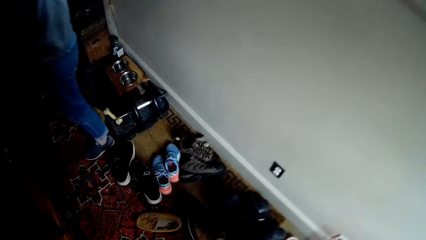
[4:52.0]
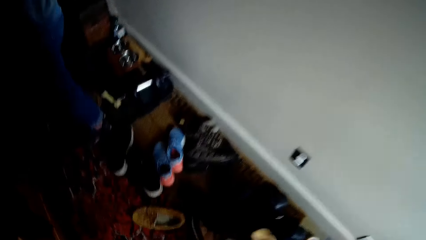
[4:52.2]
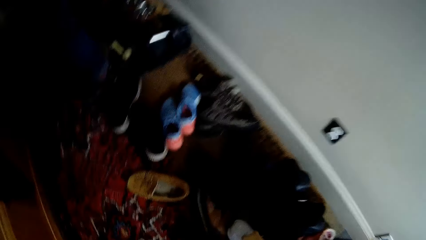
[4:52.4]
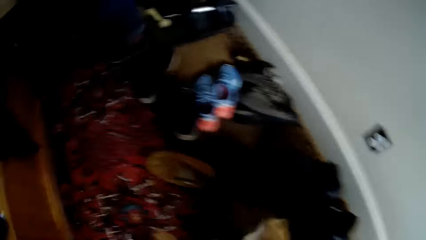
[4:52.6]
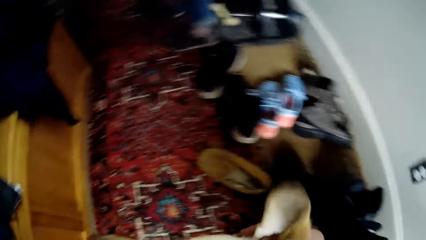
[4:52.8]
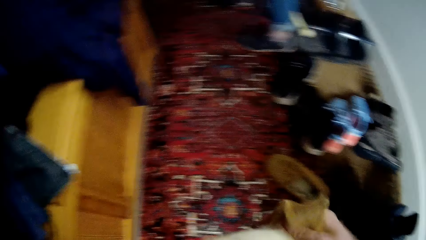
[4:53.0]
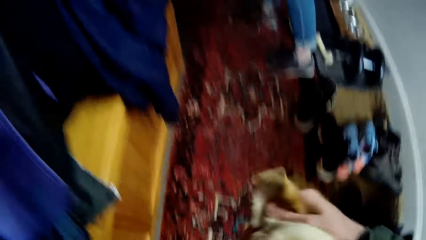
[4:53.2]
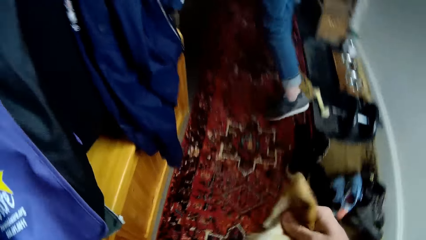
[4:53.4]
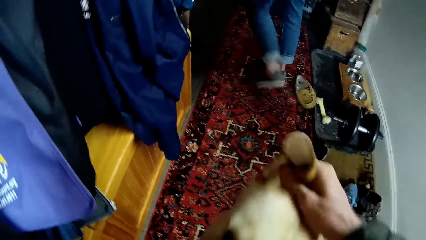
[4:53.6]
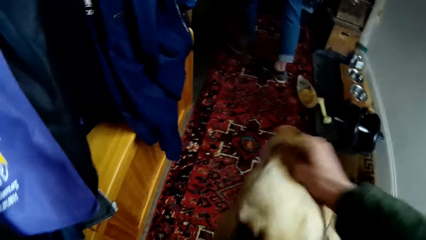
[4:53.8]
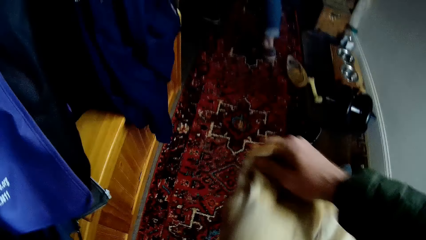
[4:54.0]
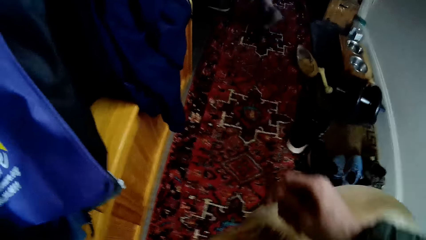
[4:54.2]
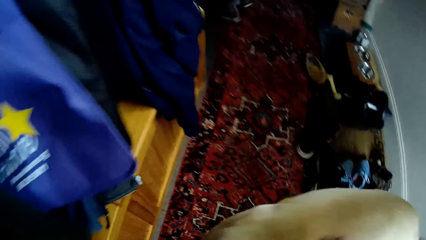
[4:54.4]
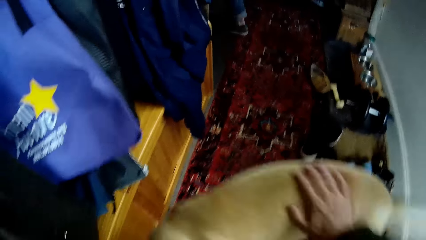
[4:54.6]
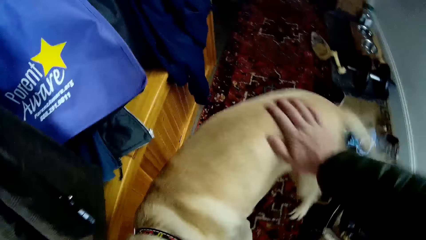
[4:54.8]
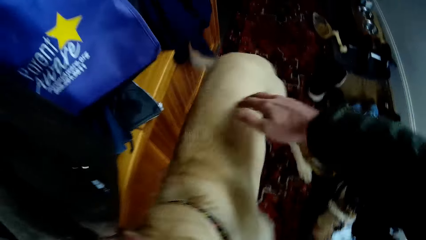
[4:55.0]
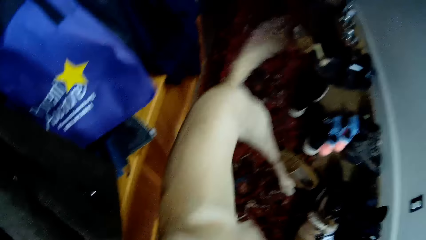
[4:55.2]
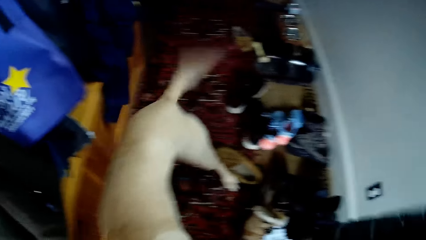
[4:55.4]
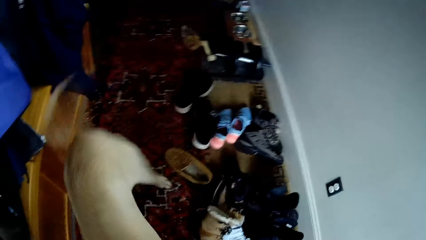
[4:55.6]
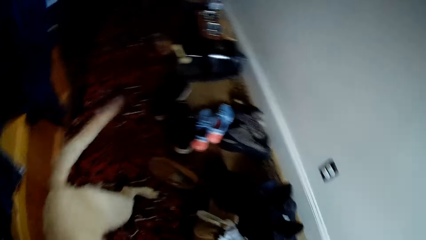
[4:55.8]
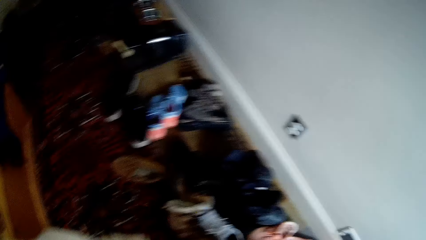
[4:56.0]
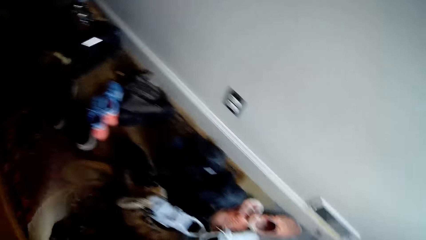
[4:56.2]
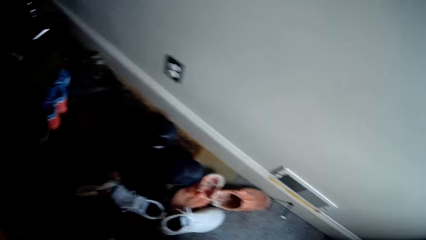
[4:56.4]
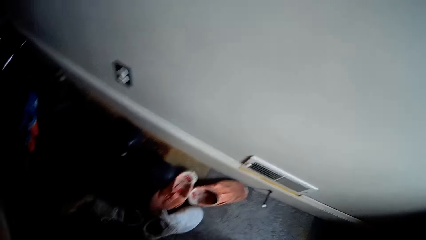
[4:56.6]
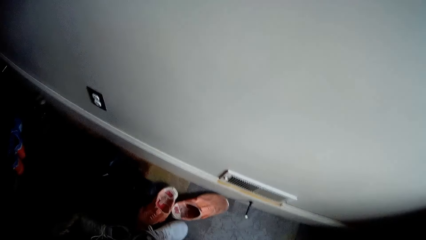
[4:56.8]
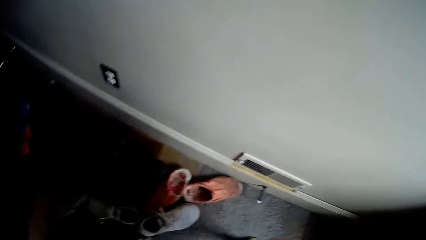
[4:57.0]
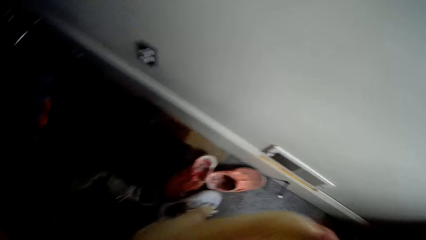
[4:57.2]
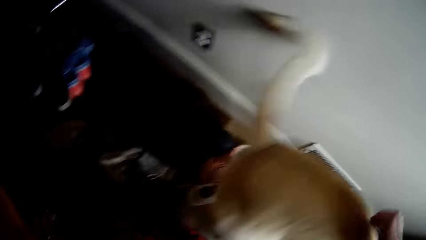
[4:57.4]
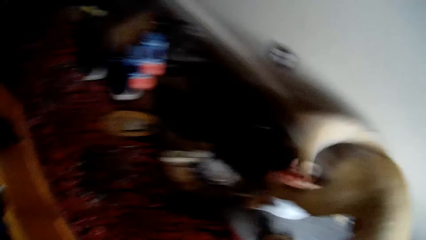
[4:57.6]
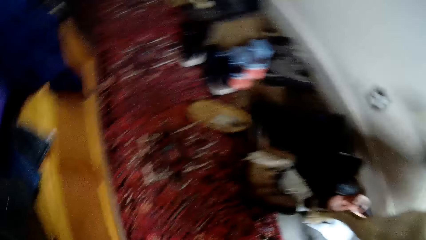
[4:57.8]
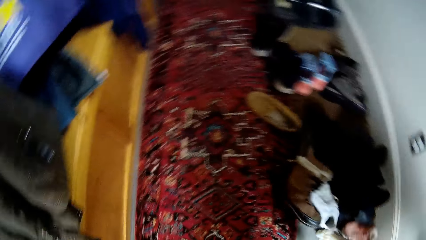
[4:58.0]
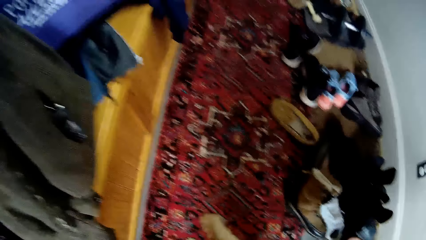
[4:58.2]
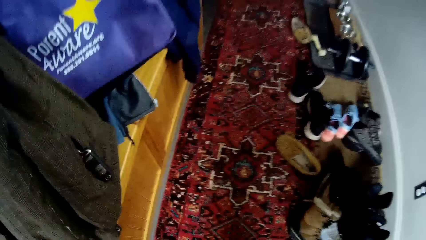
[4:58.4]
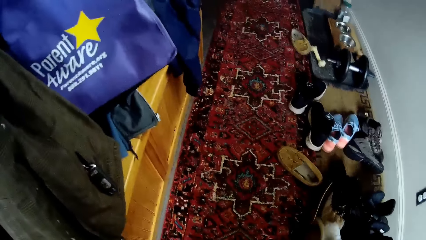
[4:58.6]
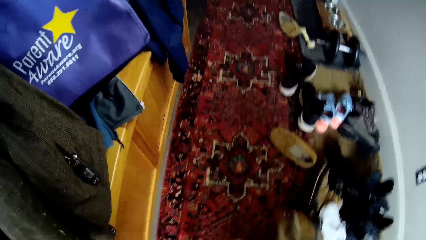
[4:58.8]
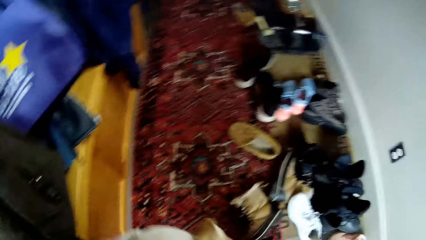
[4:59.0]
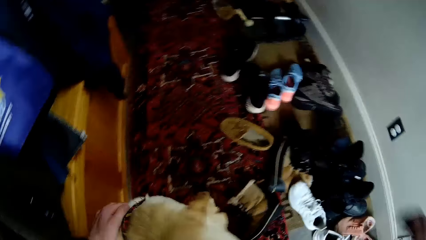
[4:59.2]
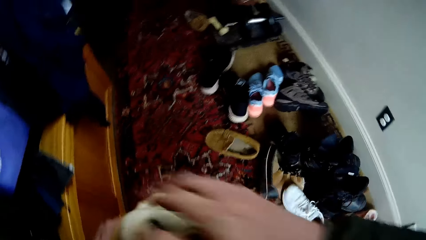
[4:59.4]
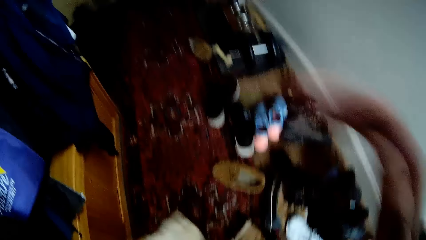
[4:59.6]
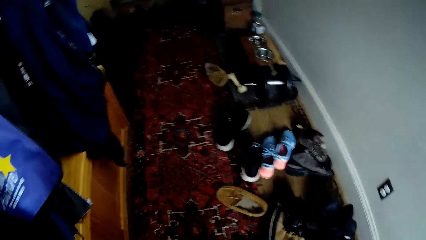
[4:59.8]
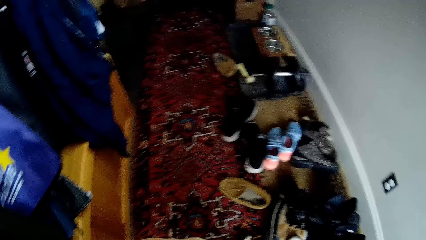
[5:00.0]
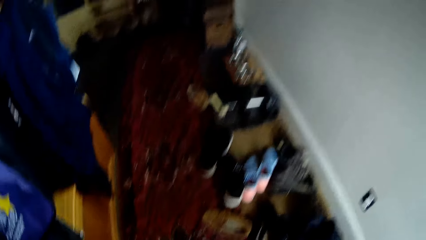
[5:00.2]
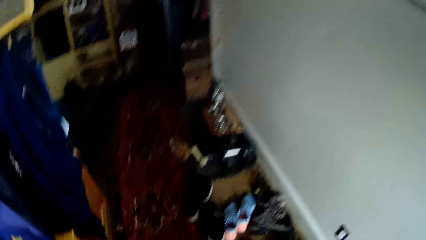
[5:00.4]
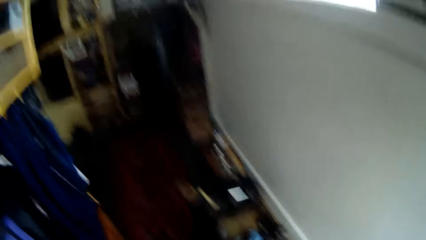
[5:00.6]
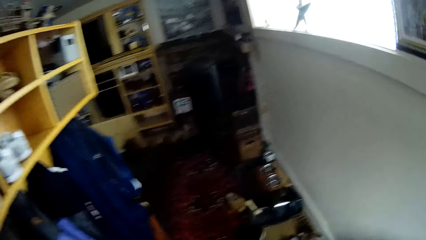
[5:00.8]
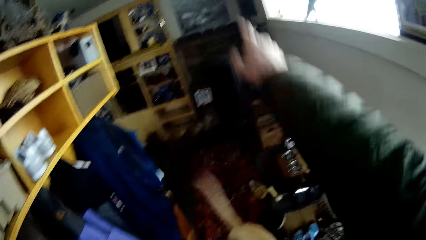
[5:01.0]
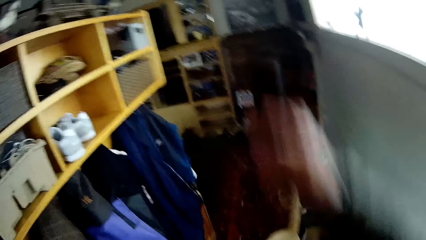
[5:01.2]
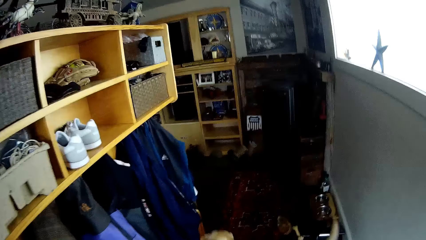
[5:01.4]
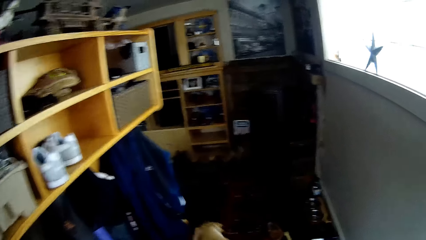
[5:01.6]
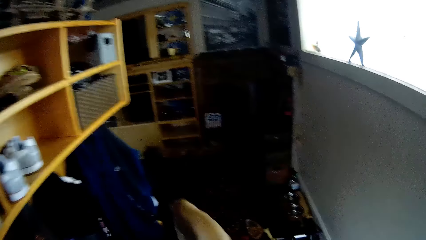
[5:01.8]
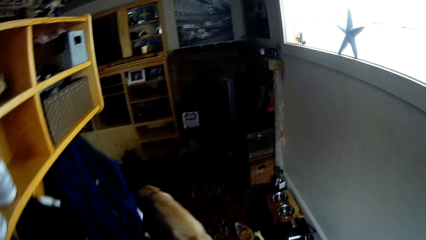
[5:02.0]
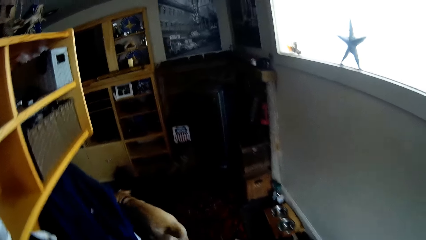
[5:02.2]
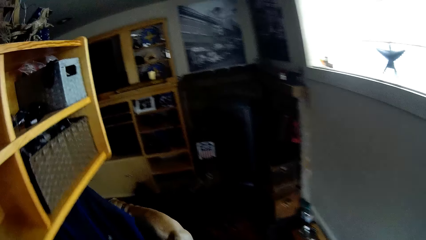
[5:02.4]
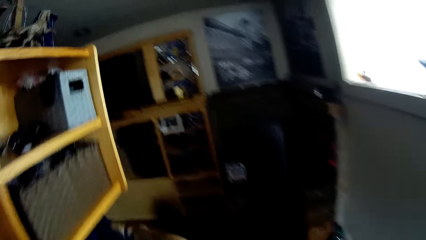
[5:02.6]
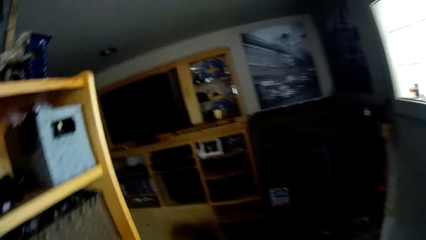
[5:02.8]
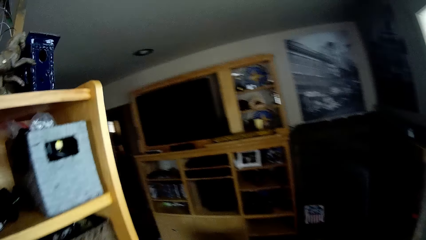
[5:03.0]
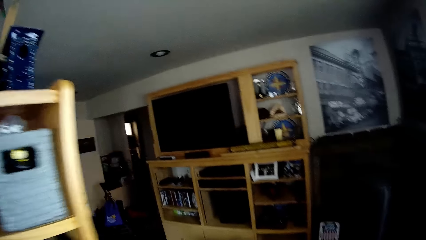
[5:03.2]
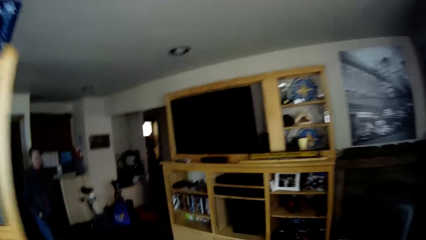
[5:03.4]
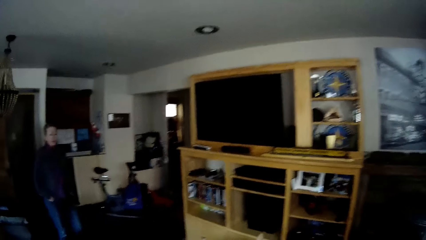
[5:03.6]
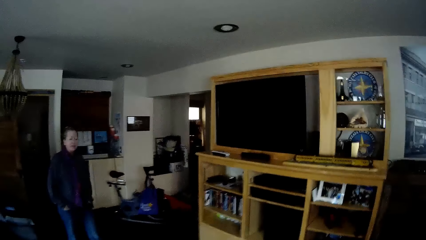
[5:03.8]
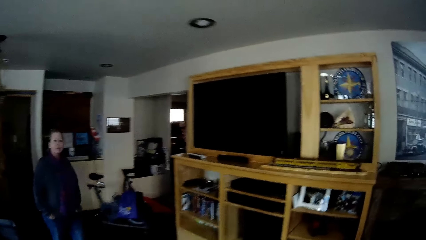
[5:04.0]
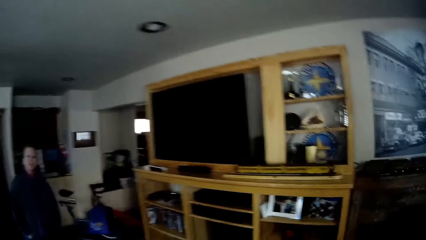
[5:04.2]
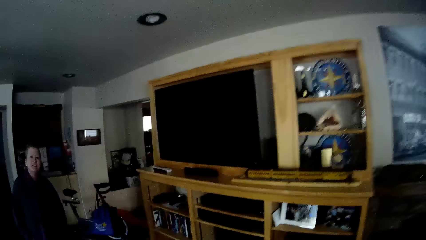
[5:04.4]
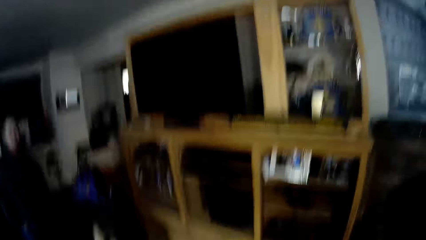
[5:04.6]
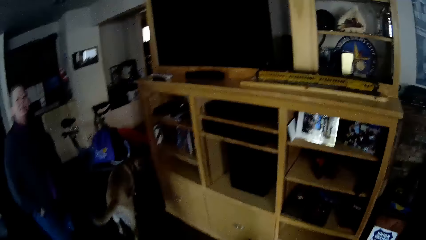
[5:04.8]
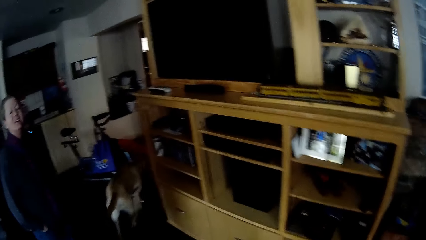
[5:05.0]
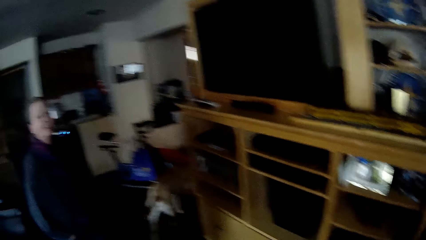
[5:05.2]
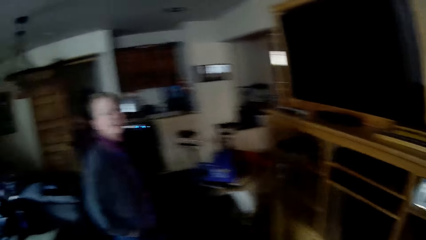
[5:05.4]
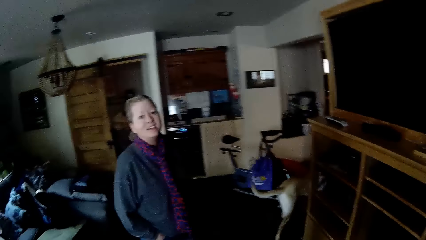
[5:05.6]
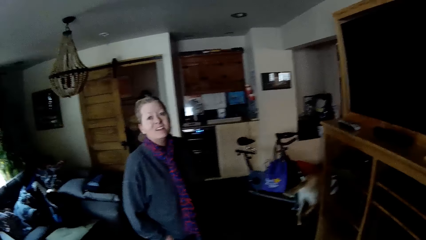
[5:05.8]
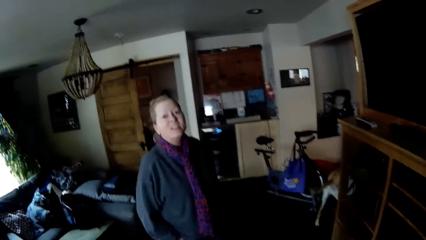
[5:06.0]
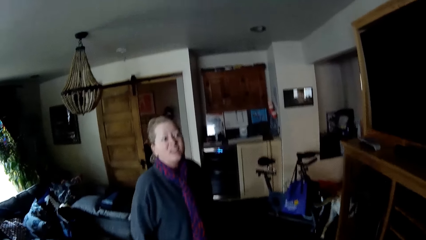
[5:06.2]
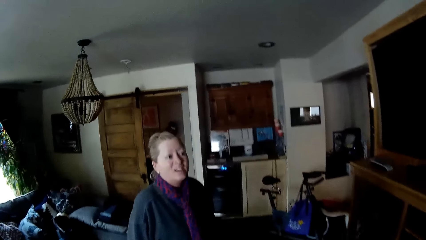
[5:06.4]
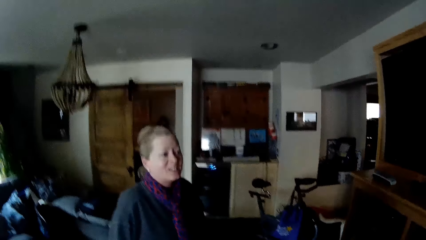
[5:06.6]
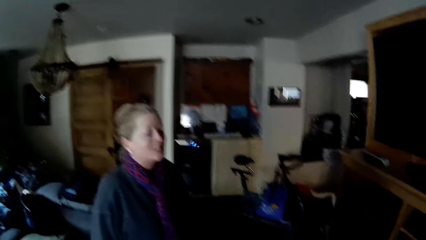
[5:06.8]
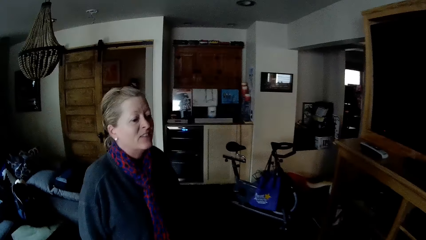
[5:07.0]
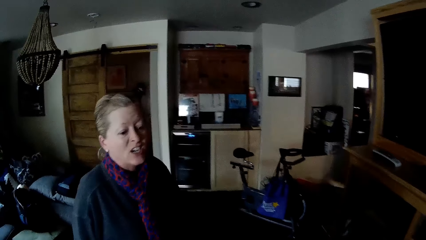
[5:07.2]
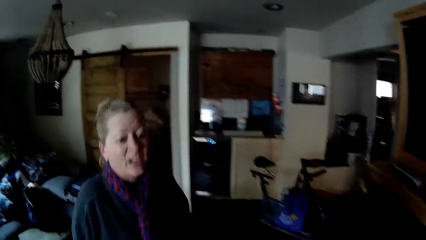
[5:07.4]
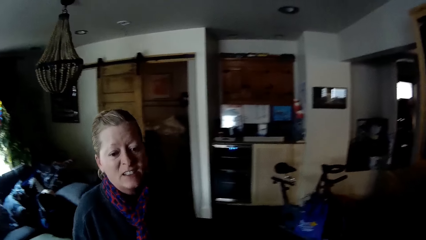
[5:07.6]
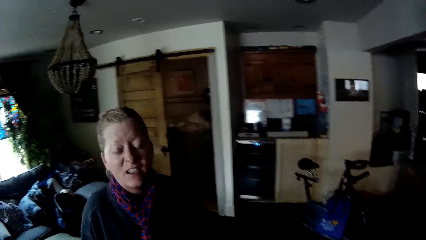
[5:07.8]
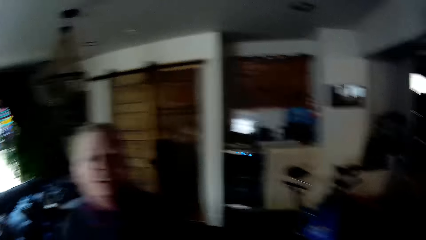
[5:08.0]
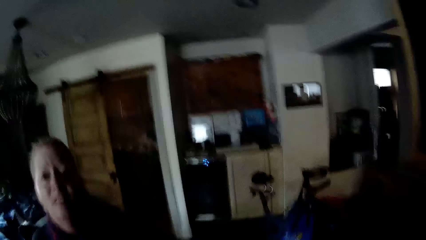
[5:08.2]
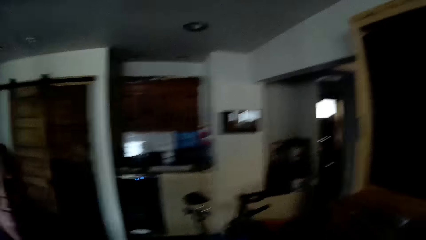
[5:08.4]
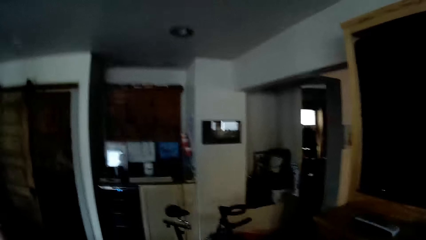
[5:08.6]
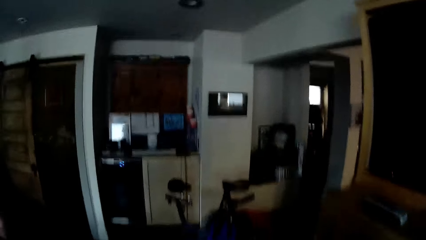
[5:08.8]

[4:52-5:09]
The camera wearer looks around the house. They pet a dog. They hold the dog's ear. They scratch the dog. They point forward. They walk forward around the house. They stare at a woman. The woman speaks with the camera wearer.
